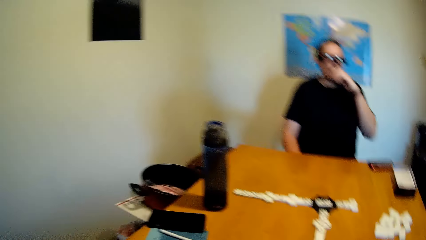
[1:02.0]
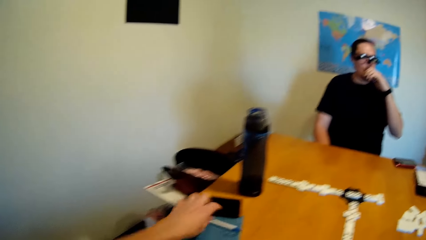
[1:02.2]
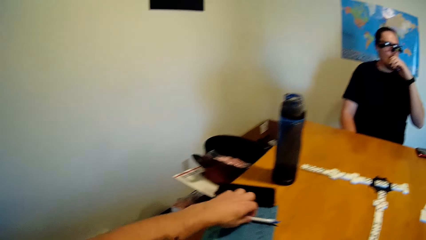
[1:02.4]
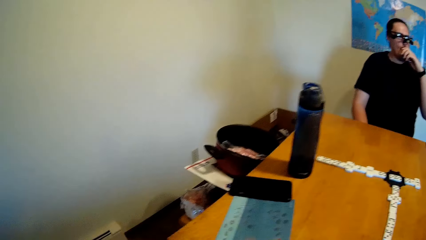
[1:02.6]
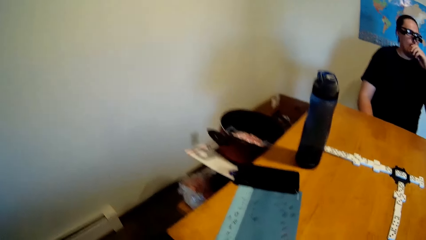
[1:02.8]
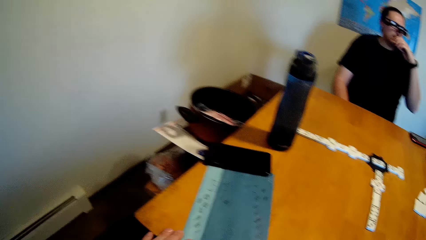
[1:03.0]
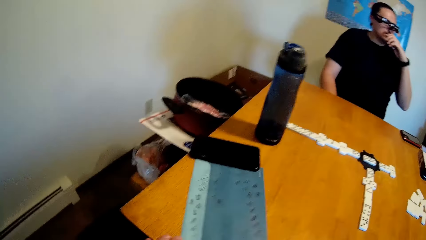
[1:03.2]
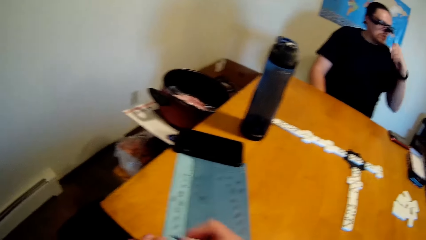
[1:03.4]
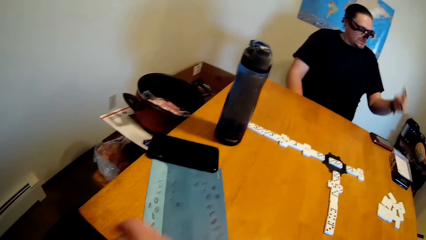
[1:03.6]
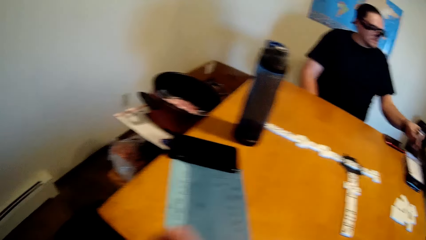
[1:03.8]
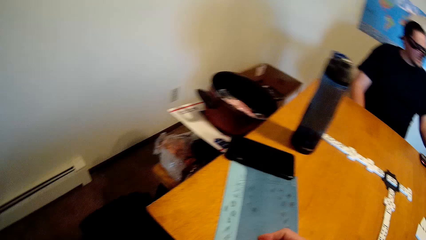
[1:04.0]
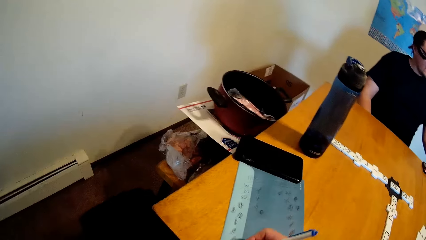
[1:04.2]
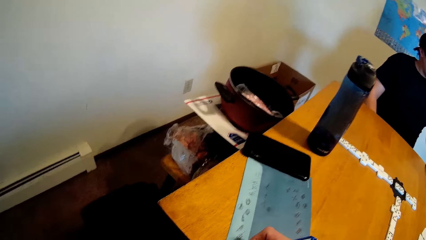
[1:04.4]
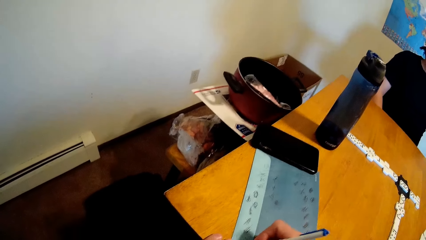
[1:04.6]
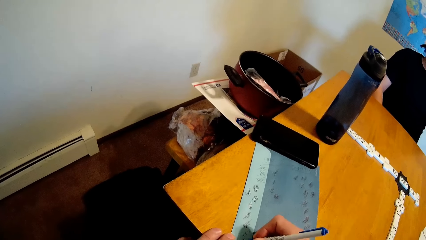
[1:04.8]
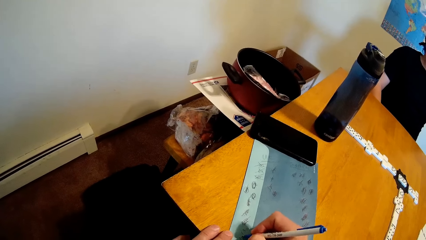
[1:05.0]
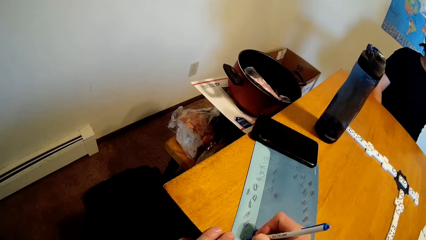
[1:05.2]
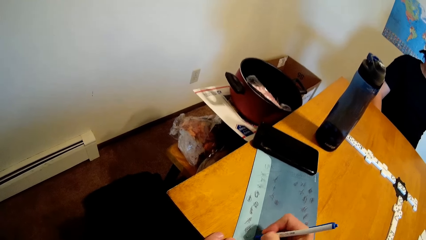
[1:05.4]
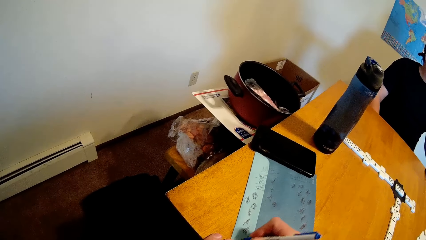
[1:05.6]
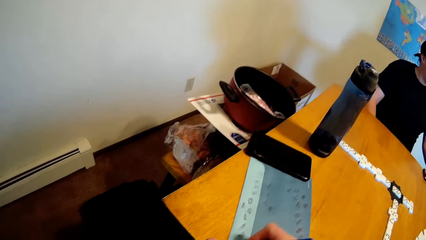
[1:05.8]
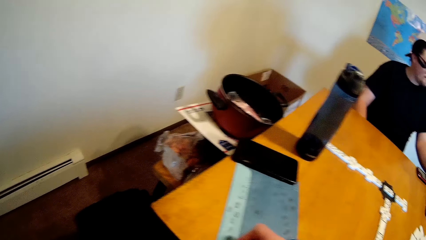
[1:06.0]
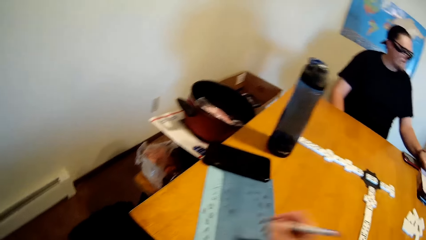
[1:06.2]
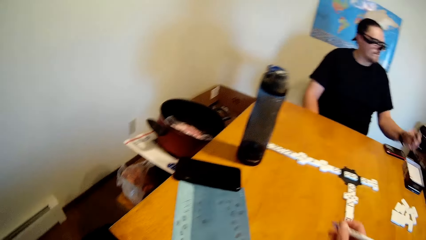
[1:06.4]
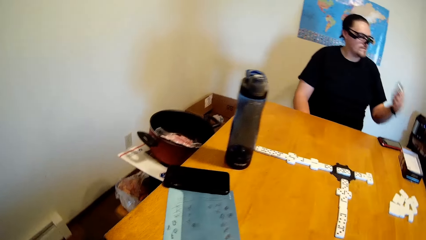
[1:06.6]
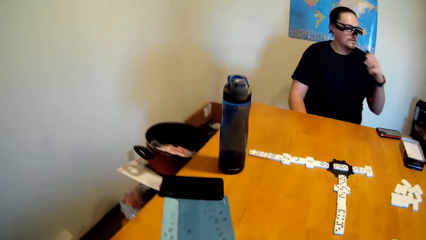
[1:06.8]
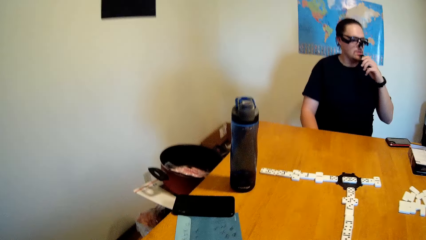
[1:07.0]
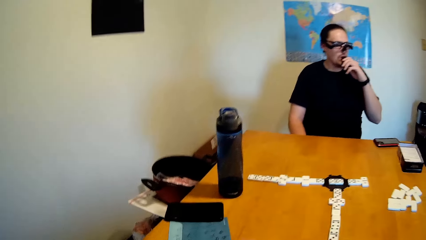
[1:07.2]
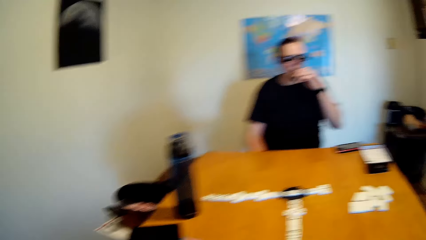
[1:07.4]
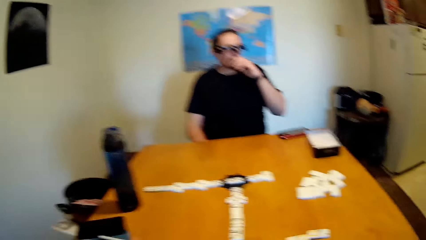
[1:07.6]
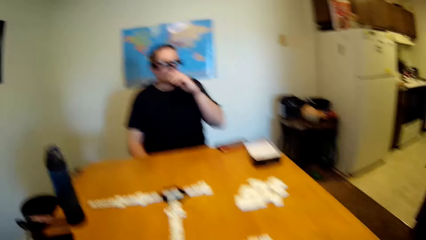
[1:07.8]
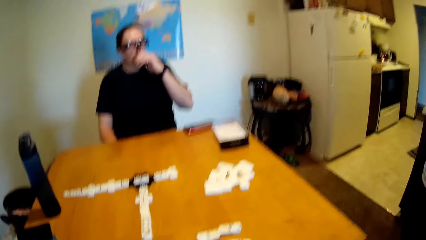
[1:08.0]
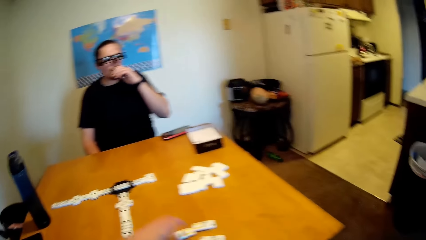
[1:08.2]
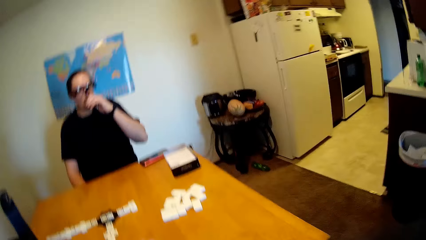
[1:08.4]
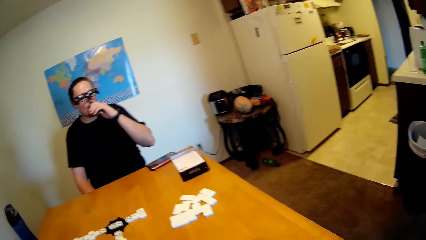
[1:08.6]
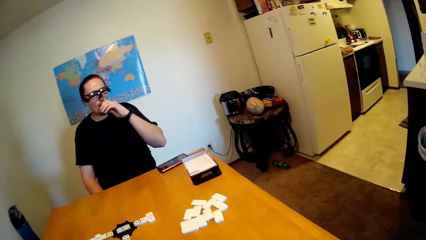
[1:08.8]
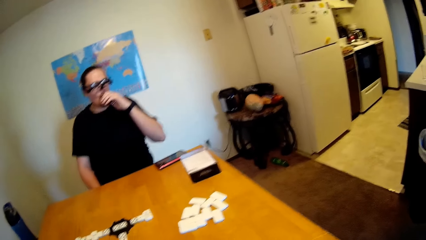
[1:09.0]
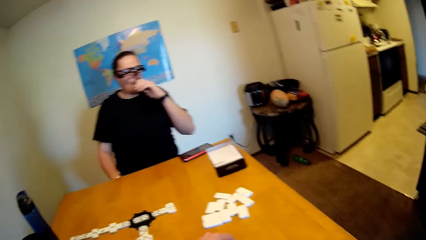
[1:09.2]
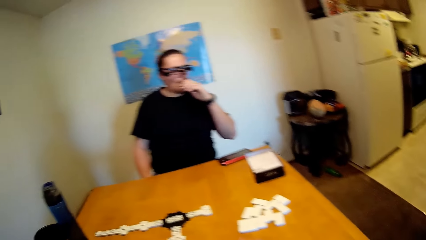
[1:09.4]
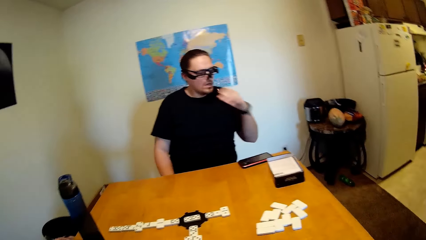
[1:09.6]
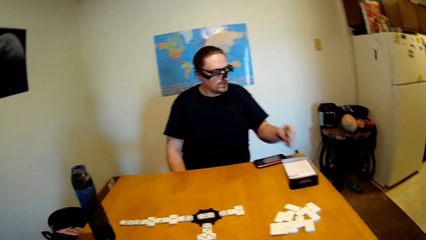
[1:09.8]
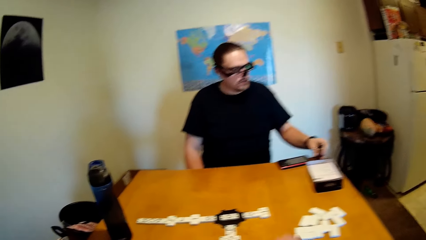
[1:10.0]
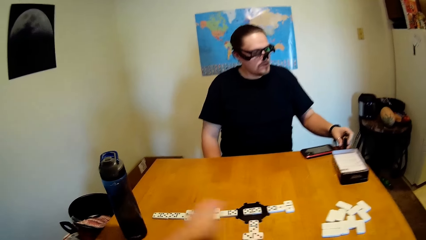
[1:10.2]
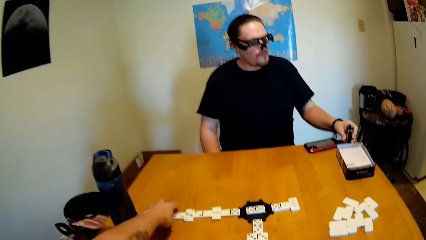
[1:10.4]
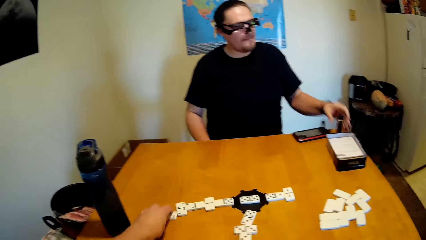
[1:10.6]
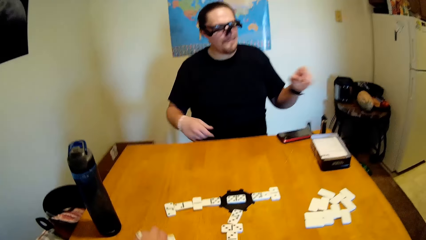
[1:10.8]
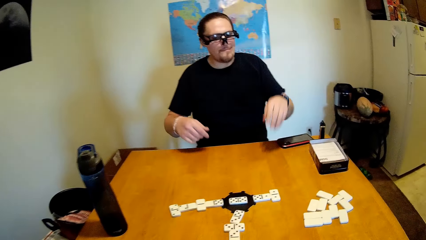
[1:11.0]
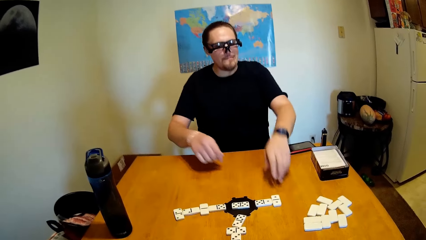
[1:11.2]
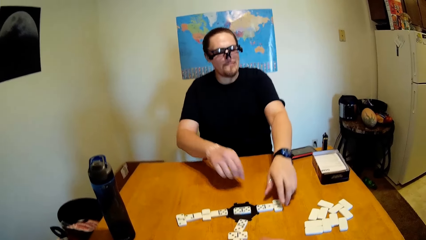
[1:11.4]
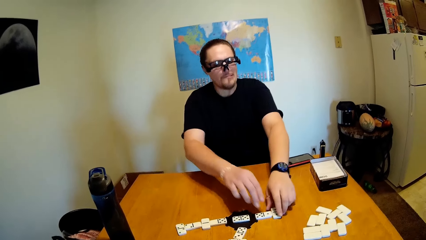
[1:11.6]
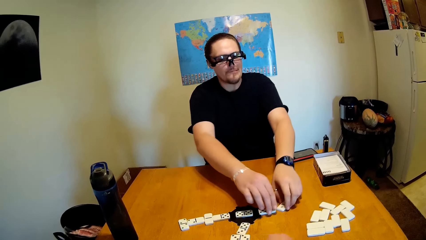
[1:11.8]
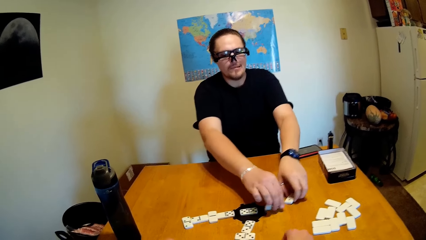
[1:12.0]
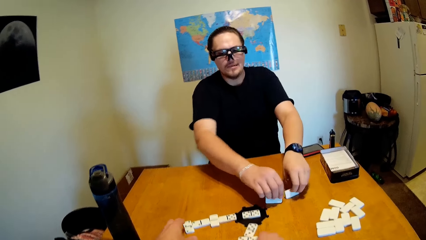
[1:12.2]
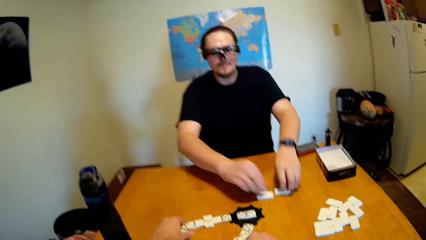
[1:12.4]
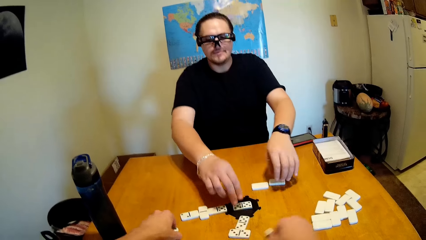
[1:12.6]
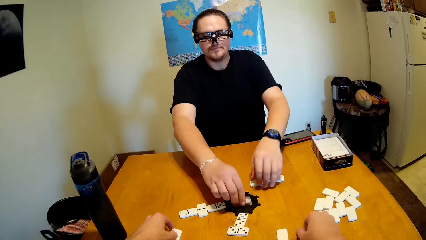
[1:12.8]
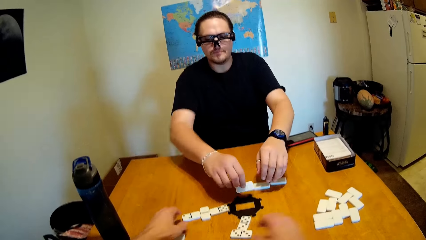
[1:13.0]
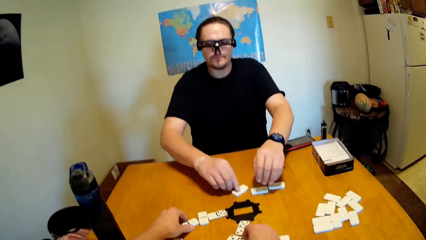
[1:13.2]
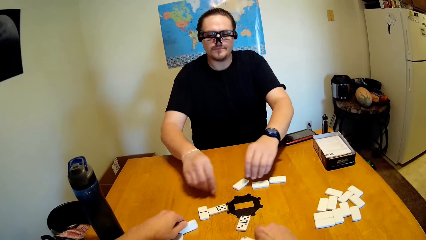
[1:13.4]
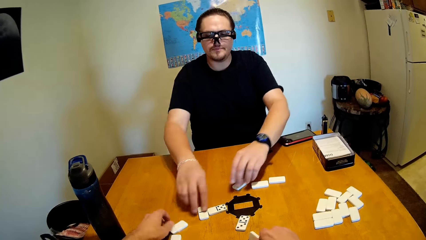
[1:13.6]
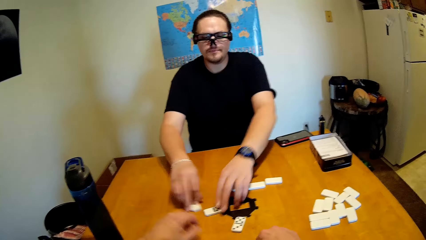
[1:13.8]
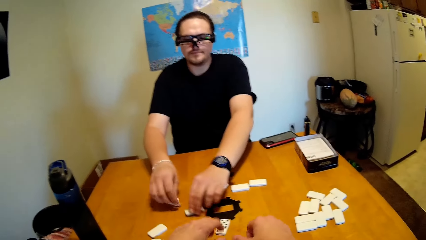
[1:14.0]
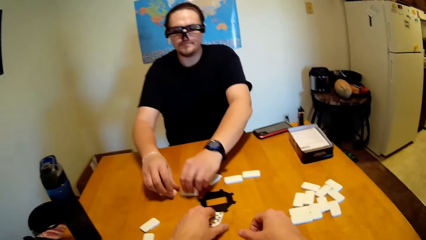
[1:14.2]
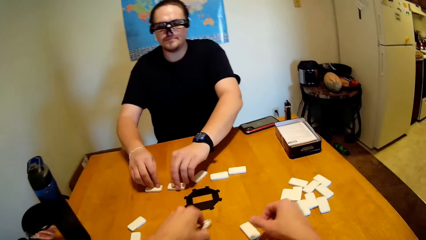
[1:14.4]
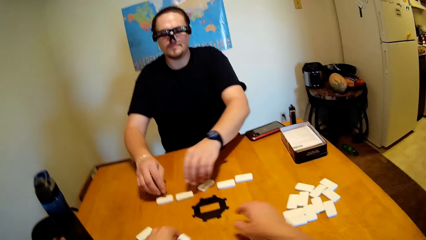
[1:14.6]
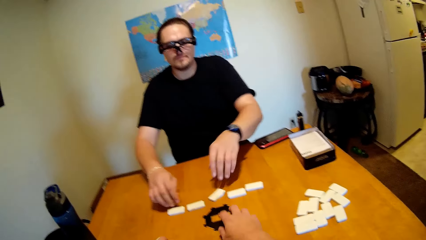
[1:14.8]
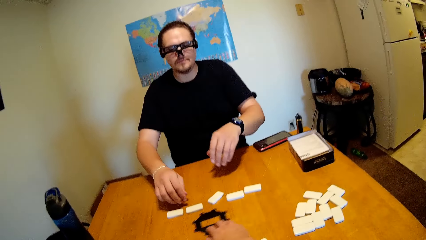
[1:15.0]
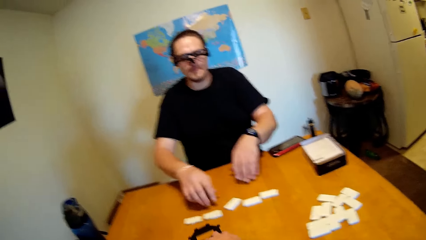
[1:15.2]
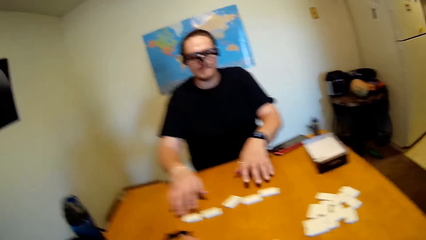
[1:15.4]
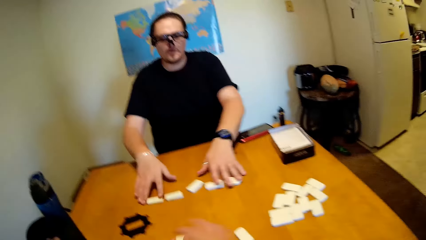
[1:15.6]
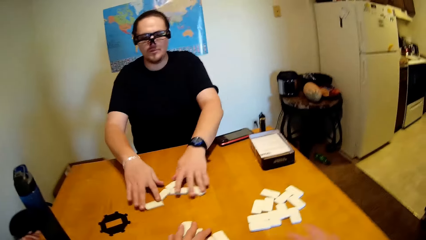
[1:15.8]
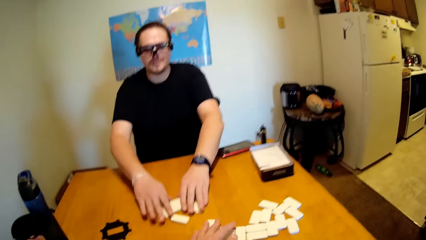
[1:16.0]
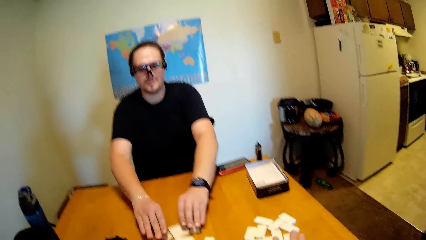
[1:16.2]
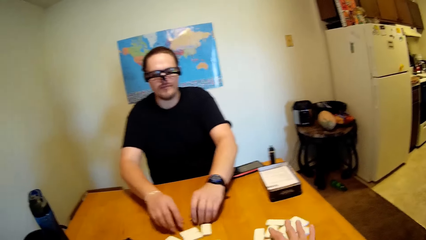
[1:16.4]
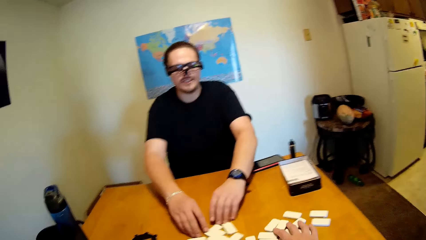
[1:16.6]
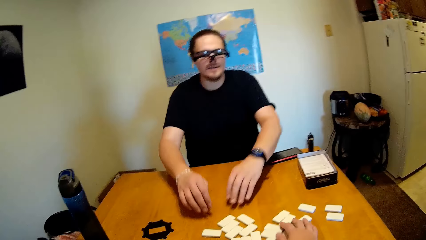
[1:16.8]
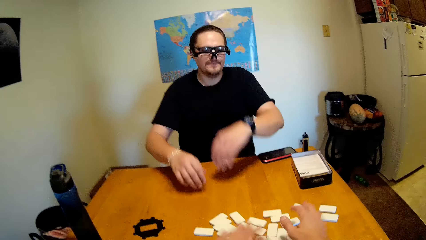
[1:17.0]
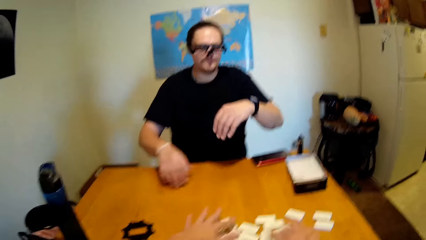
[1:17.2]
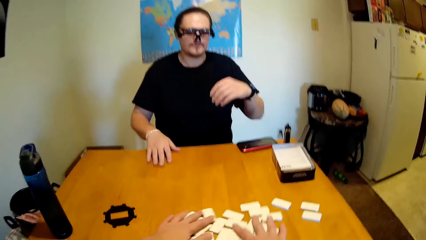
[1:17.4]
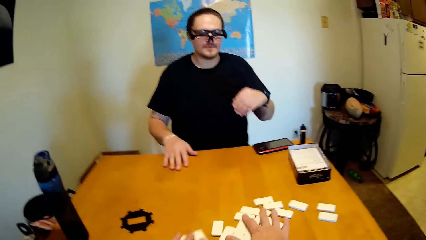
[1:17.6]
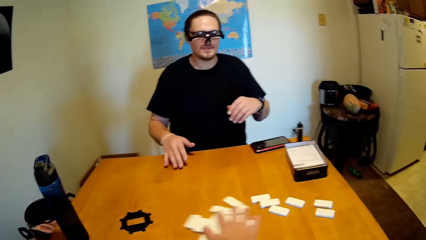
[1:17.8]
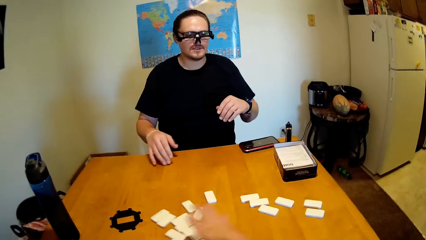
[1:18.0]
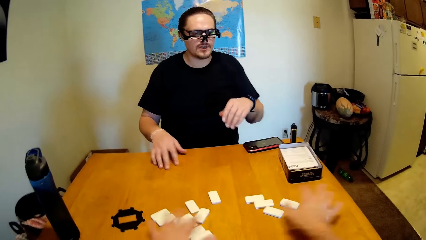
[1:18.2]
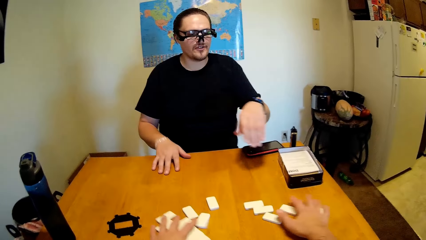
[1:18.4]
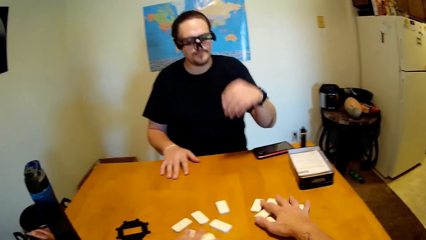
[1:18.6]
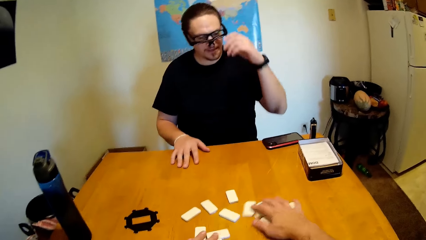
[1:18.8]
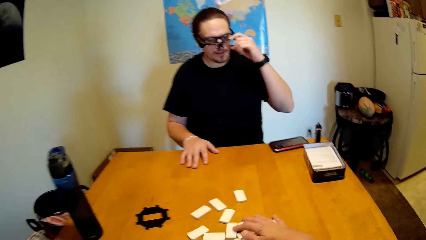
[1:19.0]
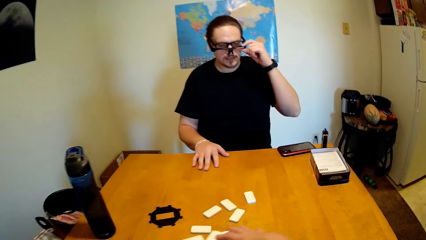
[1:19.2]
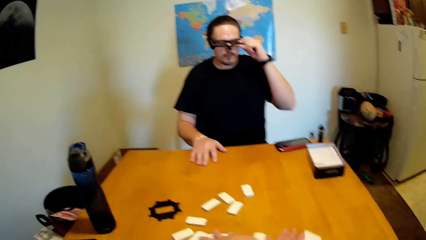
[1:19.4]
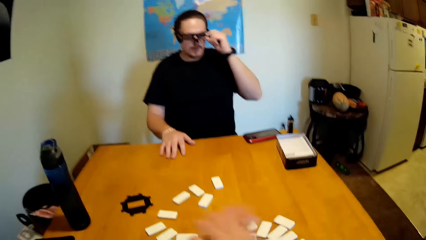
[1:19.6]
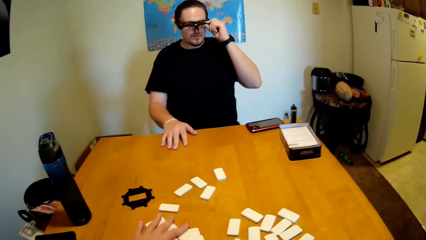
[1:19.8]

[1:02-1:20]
The camera wearer touches a pen. A man drops something. The camera wearer writes on a piece of paper. The man picks up something, drinks something, drops the something, stretches hands towards the domino chain, picks up the domino bricks, and puts the bricks upside down. The camera wearer puts the bricks upside down. The man touches the dominoes and shuffles the bricks. The camera wearer shuffles the bricks. The man raises his left hand.
